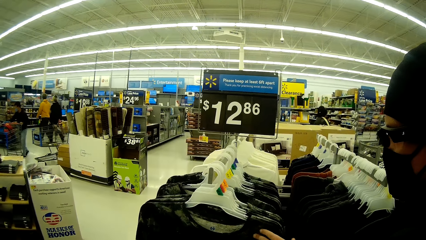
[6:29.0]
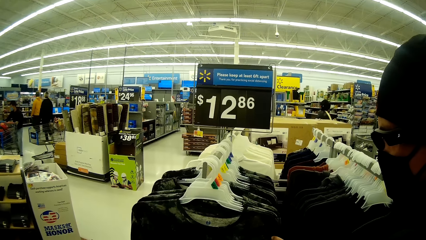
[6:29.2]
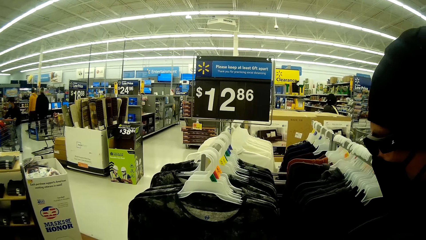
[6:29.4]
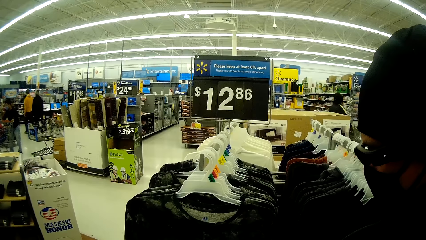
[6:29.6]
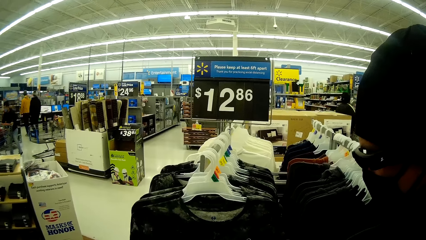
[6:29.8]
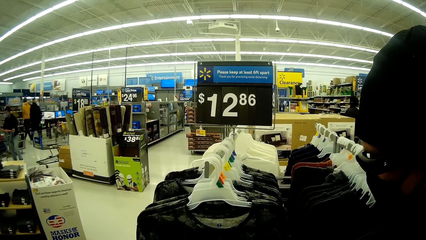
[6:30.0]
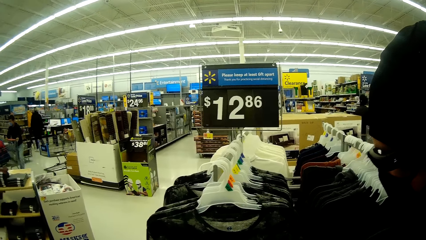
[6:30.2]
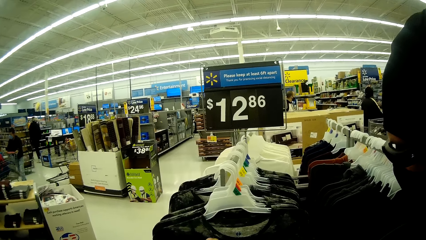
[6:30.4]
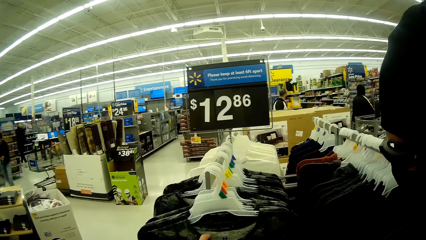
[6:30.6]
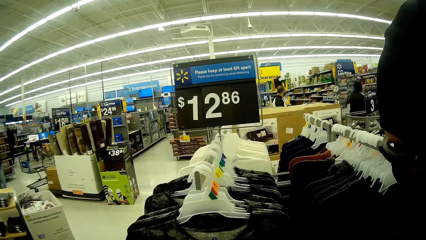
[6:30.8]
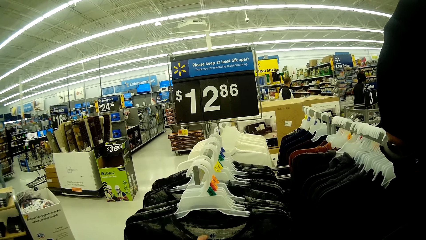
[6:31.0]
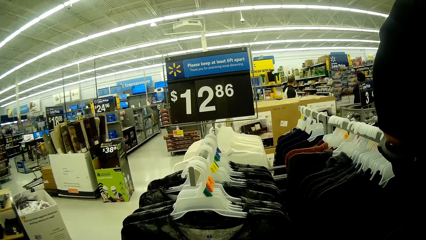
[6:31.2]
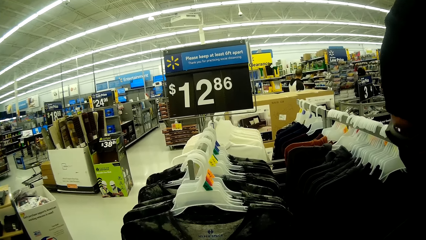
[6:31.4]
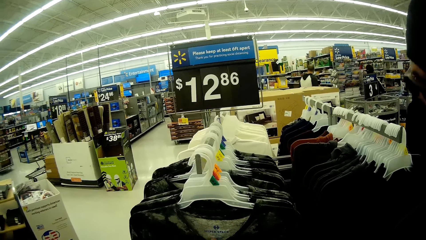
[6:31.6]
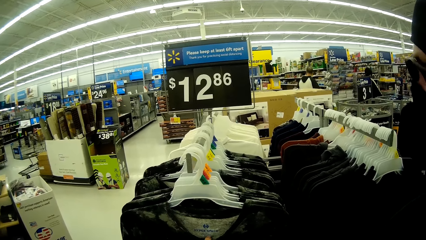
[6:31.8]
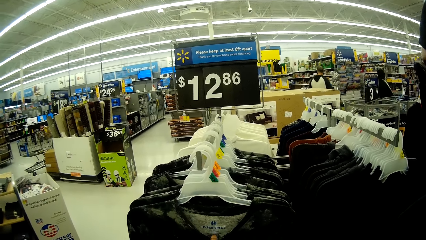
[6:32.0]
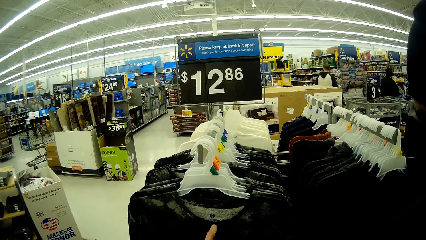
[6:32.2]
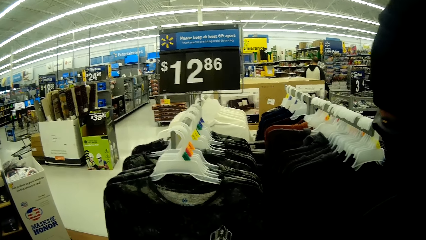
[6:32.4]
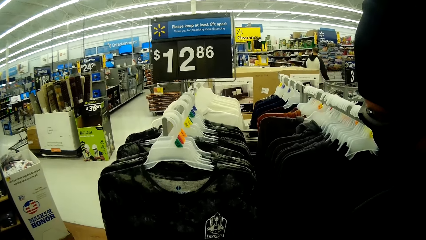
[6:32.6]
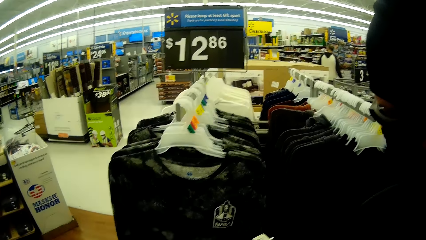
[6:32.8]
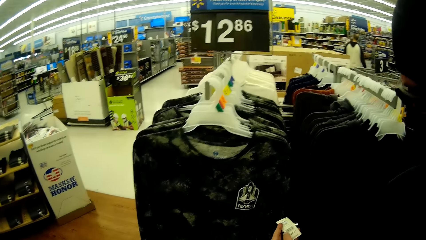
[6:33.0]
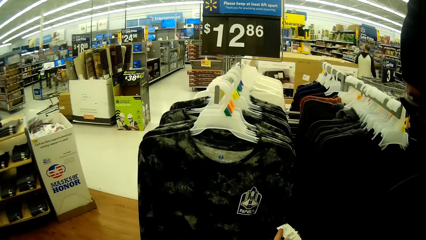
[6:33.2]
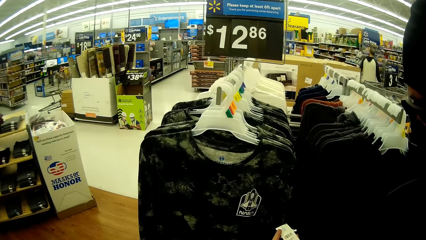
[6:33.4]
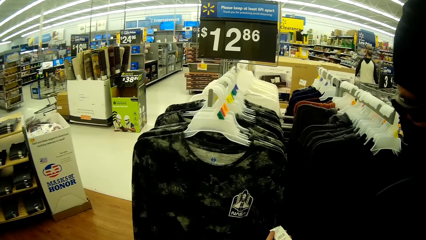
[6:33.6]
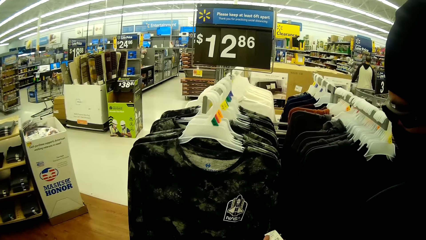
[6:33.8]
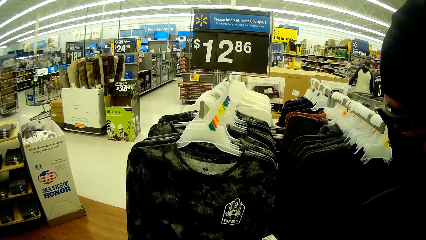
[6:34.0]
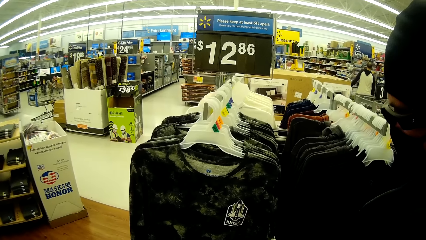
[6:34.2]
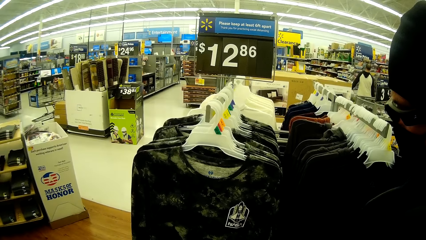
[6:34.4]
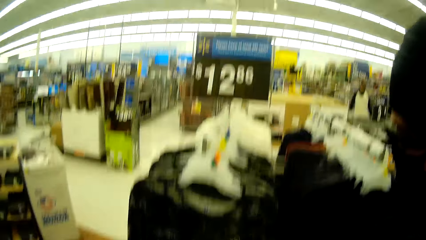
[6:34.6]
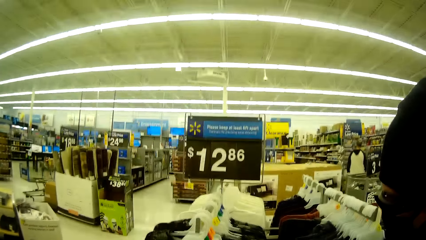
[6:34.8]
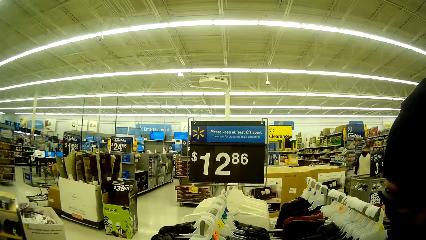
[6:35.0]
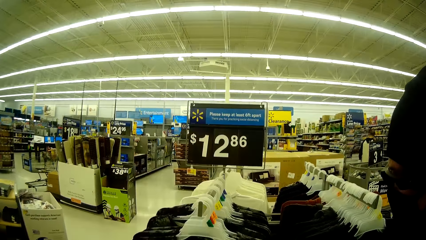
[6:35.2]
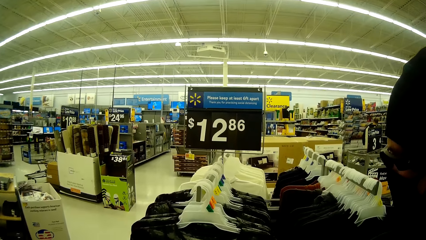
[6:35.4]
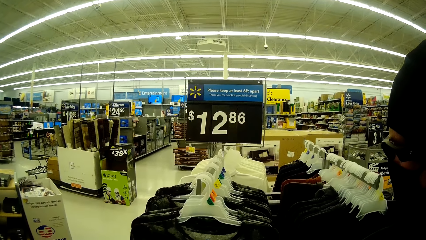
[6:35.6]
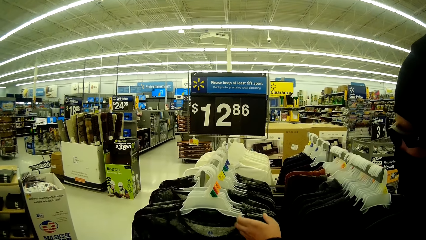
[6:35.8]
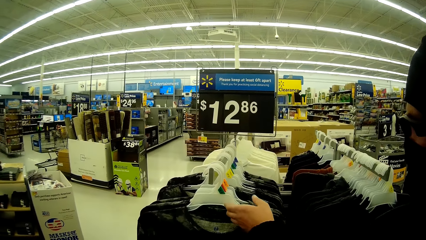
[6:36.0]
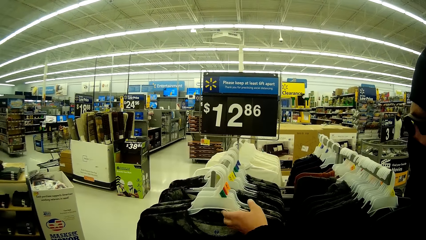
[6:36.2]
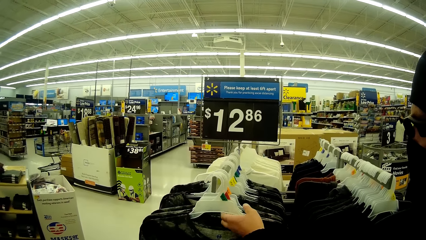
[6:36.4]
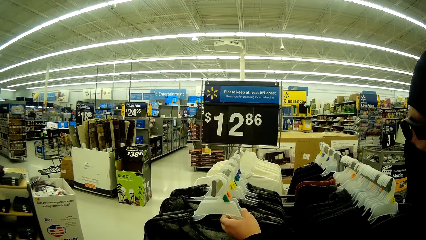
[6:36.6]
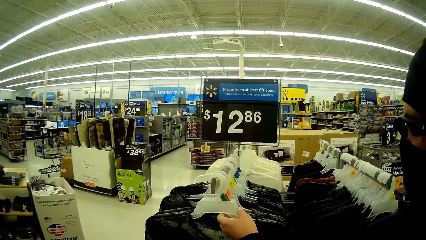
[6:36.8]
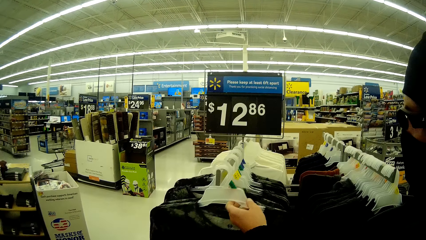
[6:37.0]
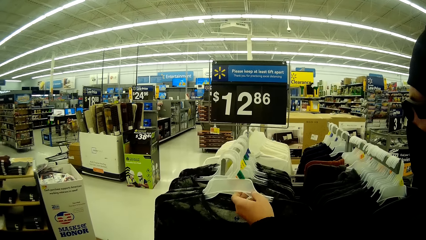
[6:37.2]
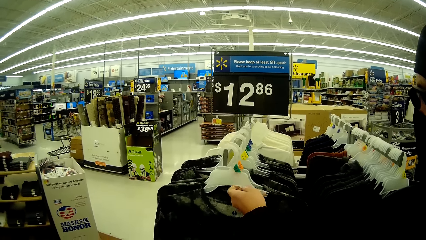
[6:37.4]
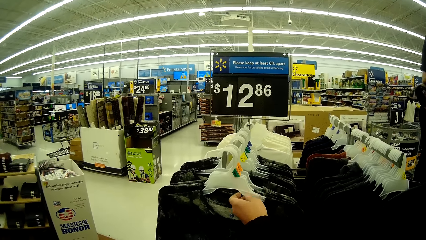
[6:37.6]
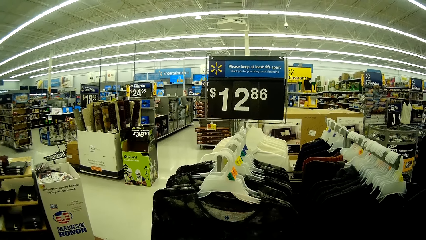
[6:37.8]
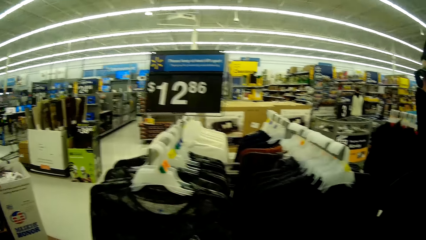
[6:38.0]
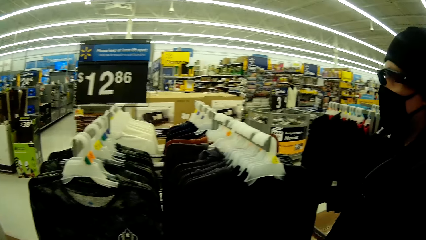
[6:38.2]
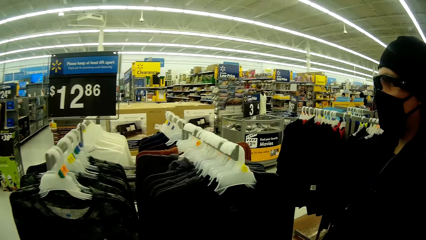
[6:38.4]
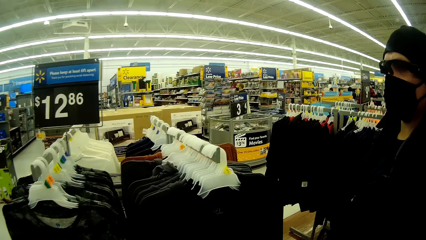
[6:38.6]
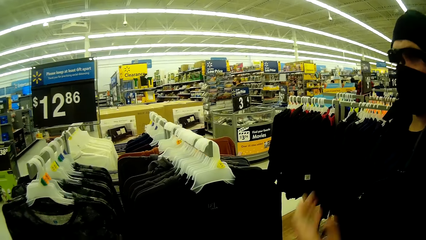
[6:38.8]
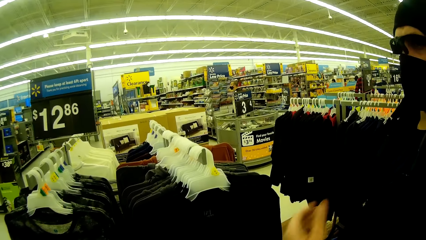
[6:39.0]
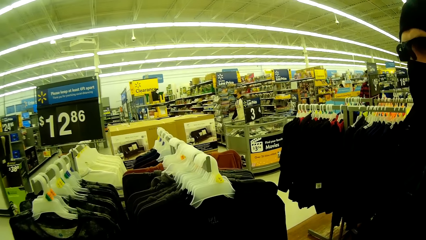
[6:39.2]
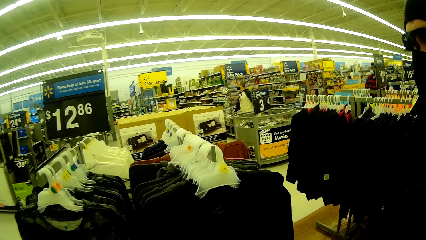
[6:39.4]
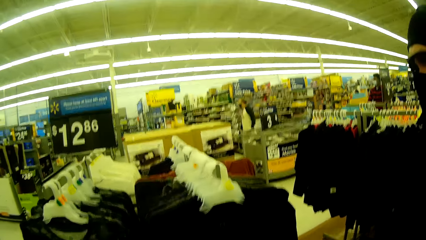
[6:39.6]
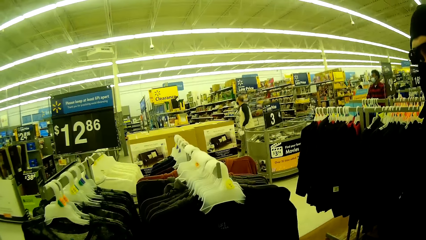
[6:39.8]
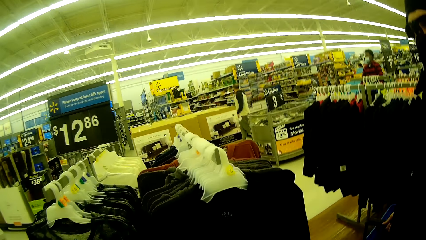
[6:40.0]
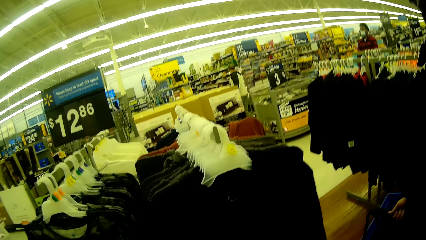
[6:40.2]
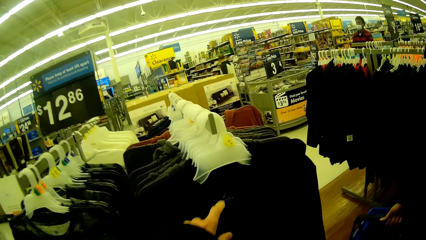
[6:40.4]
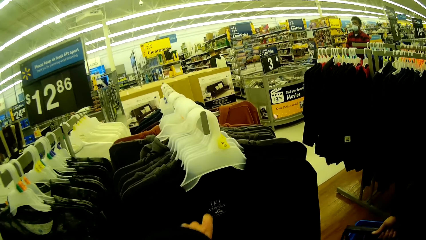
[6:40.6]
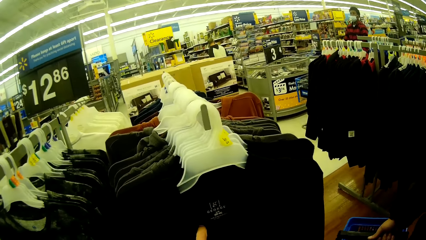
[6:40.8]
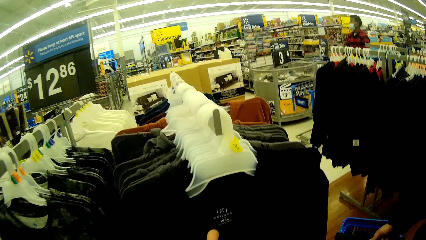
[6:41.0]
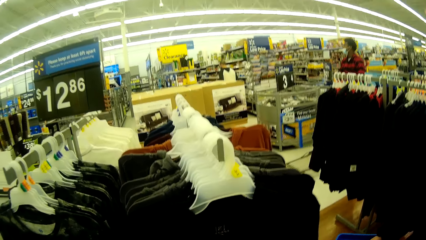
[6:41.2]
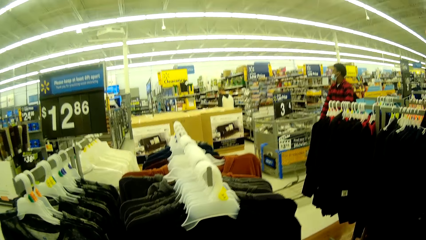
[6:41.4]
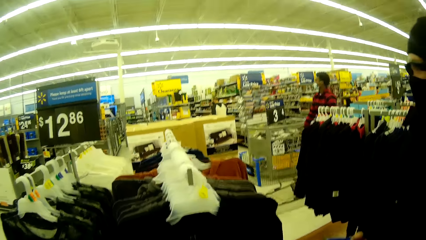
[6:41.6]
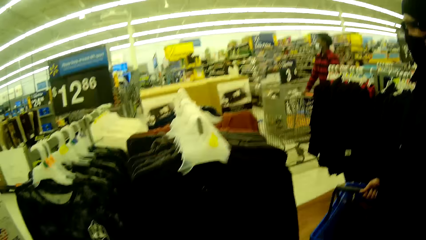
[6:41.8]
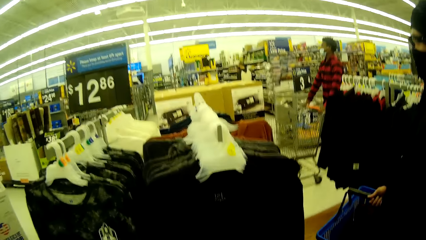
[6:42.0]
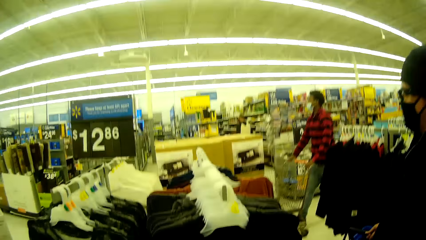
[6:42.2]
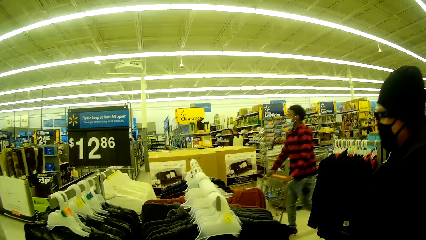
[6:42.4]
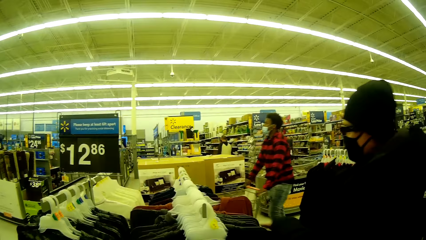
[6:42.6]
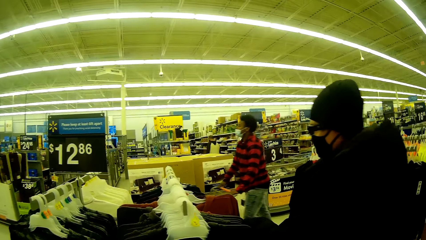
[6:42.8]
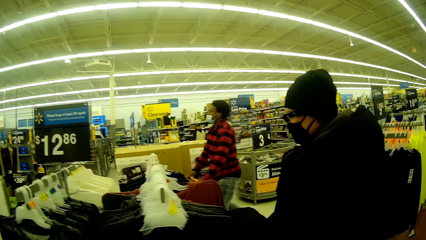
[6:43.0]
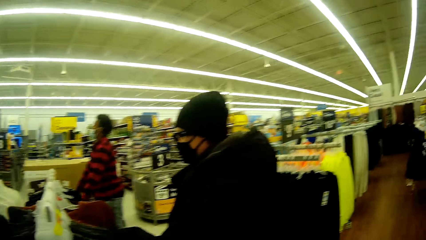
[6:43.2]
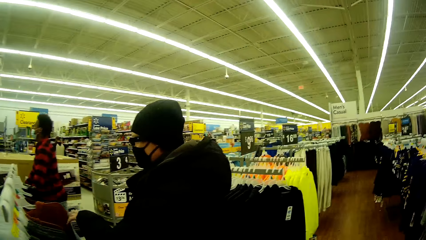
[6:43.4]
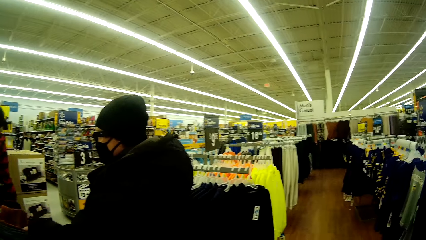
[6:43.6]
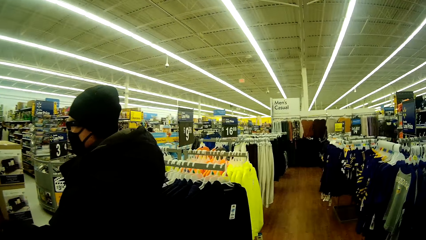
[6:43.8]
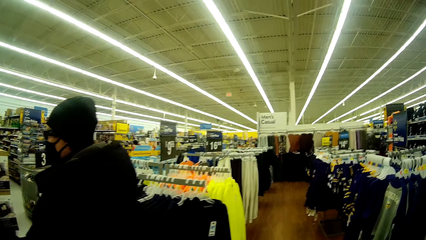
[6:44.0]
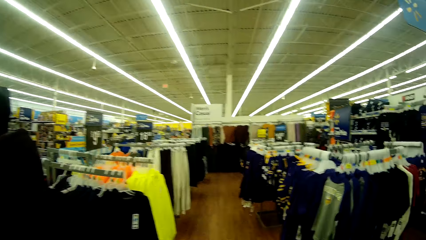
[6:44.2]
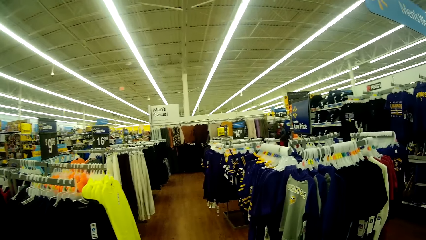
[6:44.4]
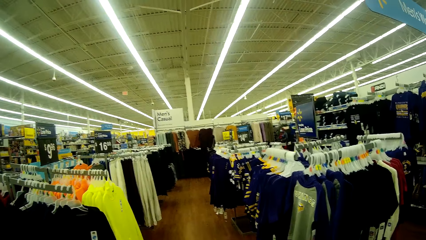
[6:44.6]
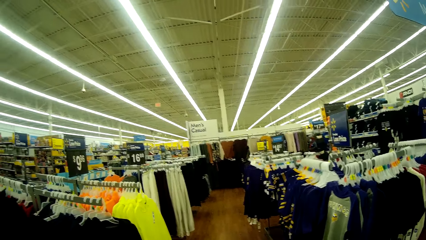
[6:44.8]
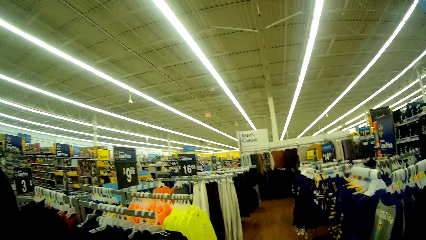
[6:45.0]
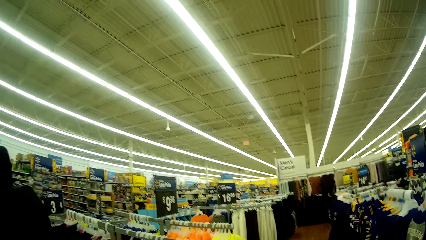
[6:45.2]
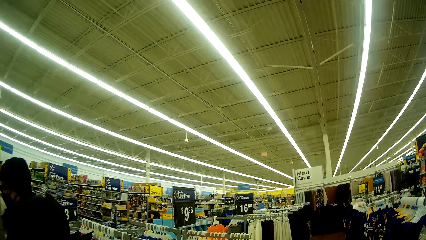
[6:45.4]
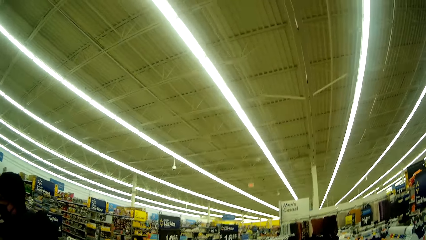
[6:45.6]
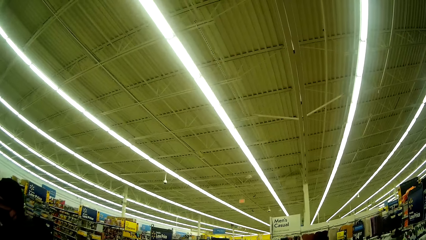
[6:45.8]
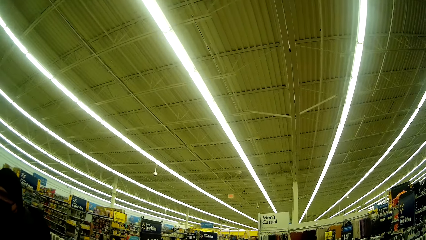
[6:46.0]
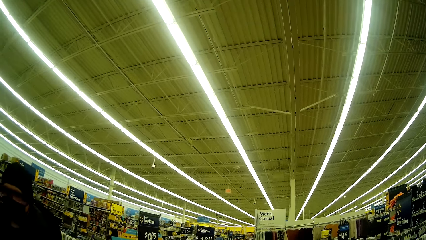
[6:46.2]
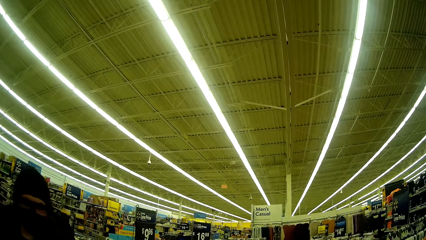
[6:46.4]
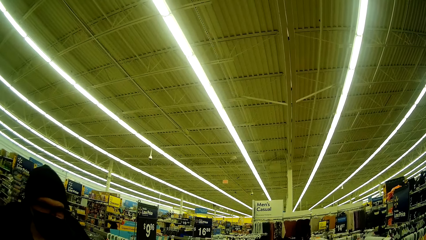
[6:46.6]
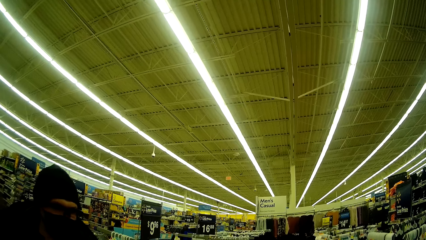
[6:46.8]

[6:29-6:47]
The woman interacts with a man. The camera wearer checks out a shirt in the clothes rack. They point at a hood on the rack. The woman checks out clothes on the clothes rack. The camera wearer looks around.
